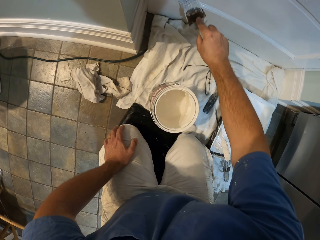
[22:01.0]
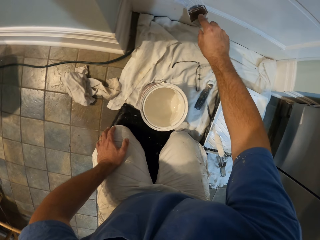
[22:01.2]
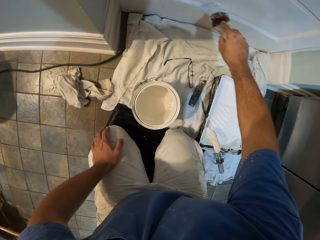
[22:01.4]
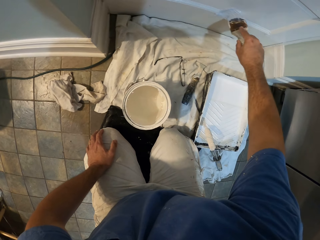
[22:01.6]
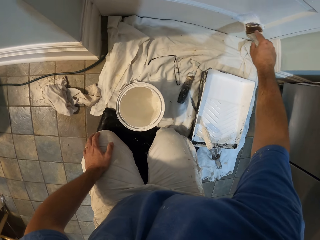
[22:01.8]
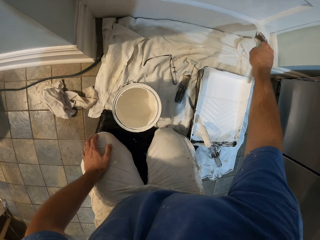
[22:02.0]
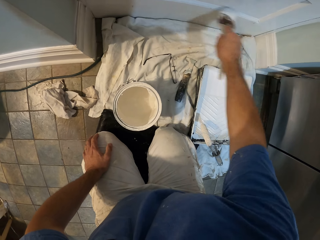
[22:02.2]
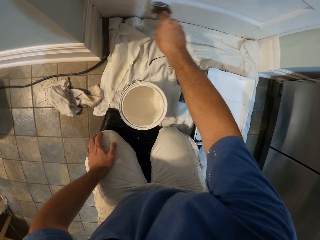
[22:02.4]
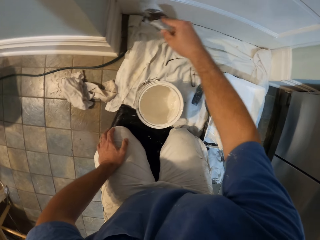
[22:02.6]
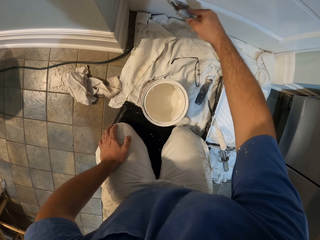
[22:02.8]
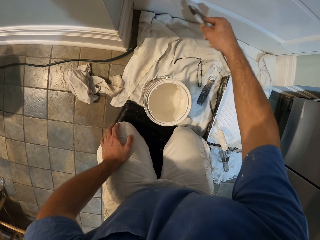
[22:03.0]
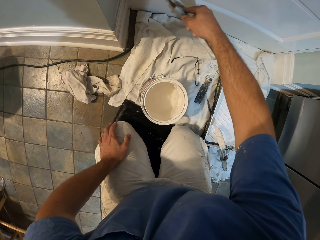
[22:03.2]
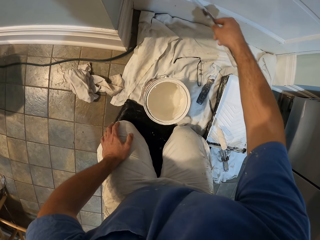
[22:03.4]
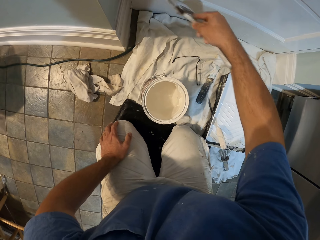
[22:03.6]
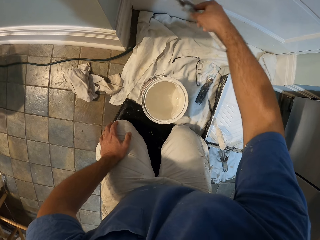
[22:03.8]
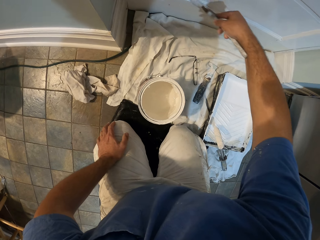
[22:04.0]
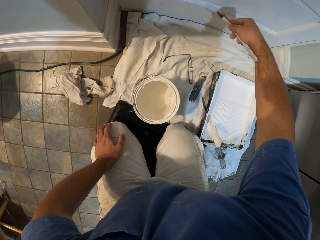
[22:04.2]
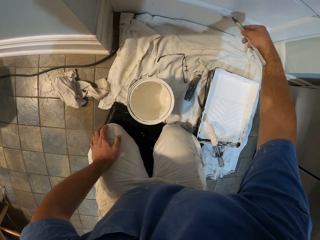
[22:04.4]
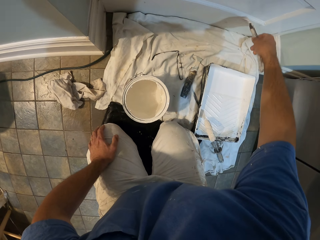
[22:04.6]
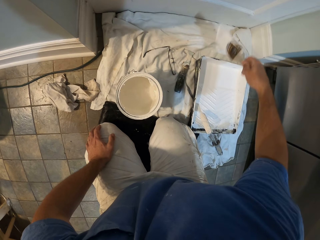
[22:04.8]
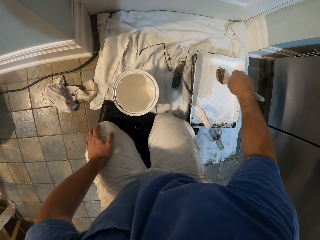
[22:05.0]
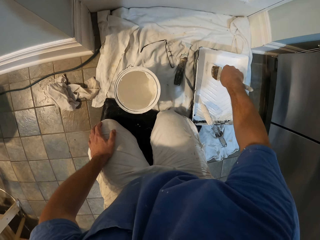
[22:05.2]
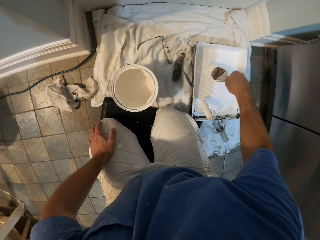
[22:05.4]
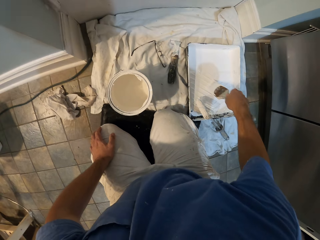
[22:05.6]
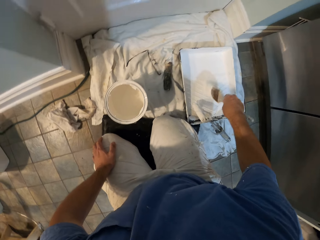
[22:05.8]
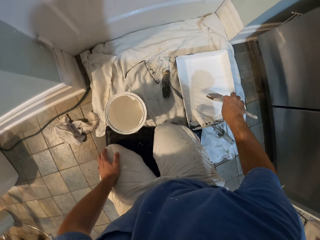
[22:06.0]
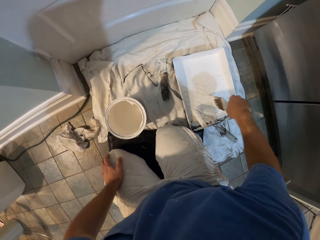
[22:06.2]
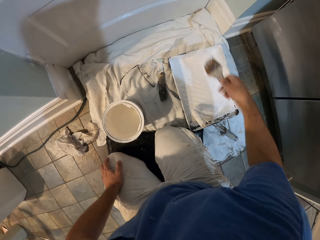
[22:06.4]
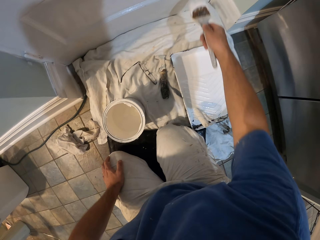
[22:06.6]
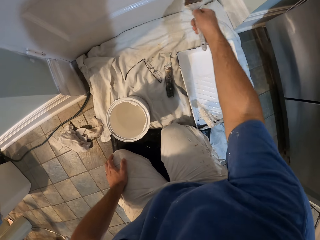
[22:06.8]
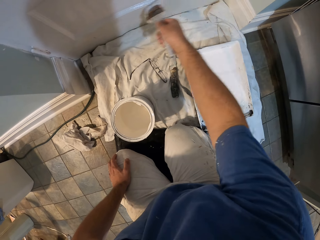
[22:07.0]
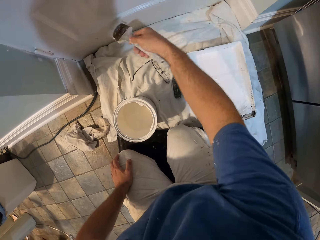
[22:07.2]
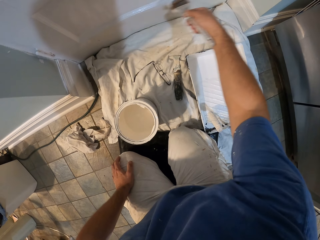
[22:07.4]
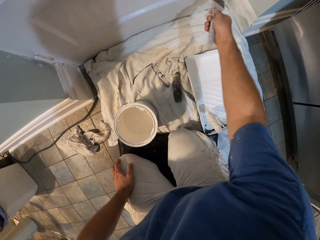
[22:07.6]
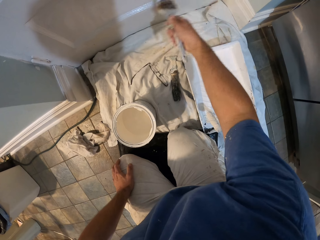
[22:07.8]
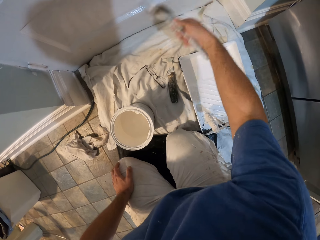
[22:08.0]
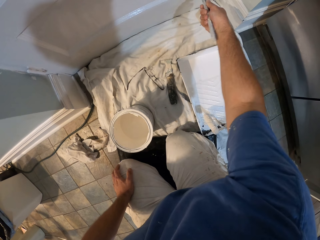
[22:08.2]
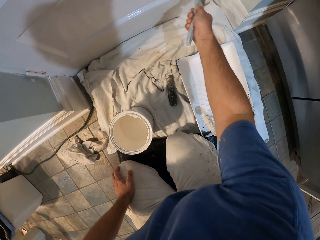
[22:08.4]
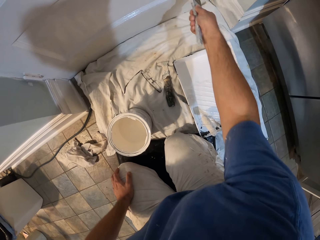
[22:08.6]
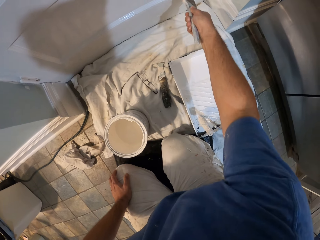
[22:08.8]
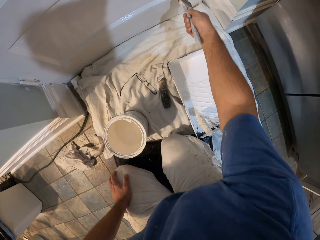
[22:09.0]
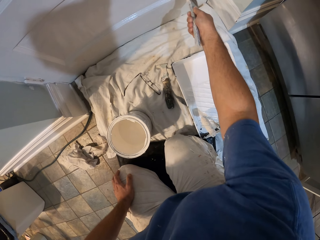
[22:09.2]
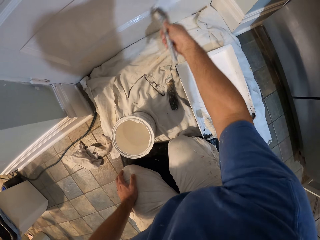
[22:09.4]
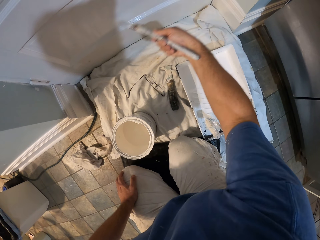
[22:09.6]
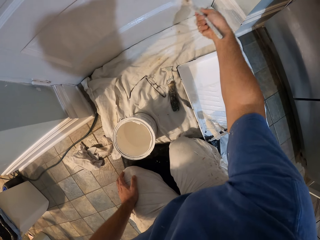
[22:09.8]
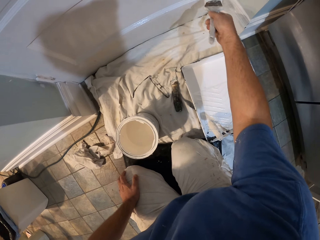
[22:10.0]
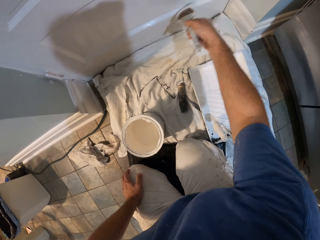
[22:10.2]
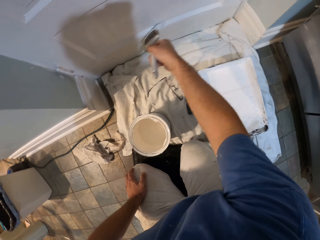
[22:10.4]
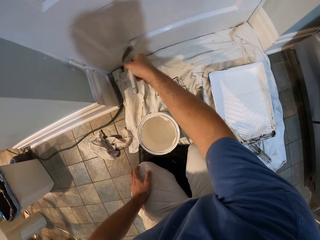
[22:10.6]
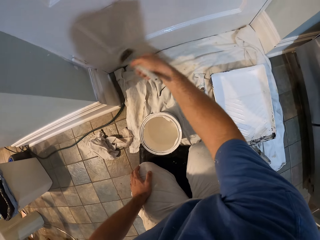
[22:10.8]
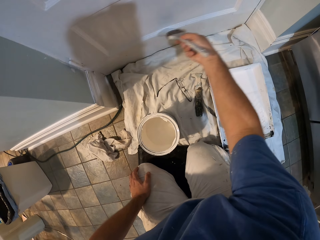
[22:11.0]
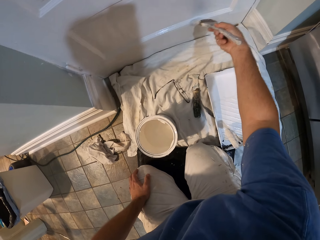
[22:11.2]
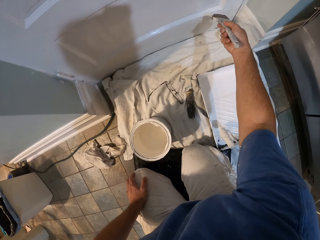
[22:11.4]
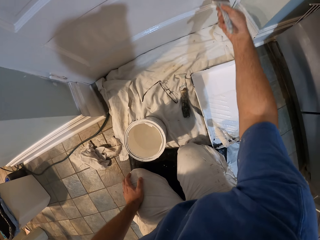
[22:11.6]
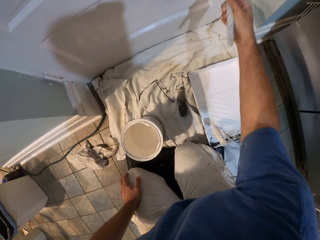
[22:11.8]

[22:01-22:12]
The camera wearer takes some paint from the large paint container with the paint brush. They paint the door with the paint brush.

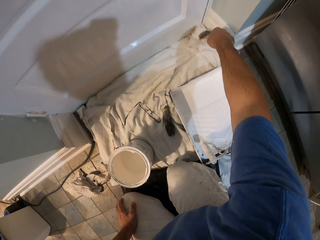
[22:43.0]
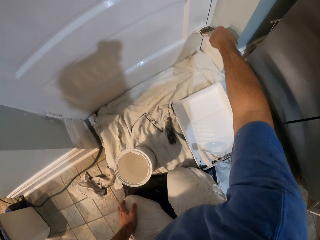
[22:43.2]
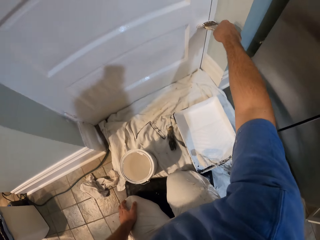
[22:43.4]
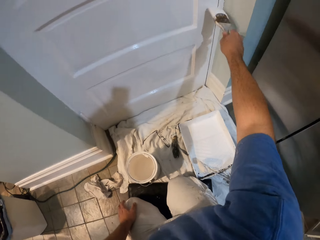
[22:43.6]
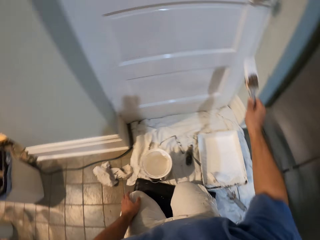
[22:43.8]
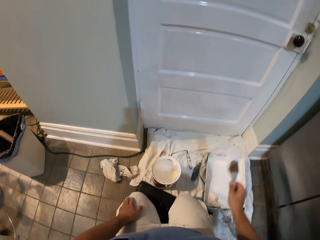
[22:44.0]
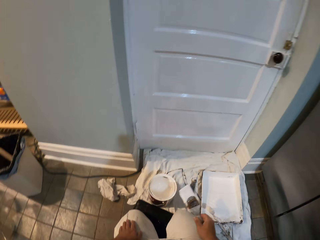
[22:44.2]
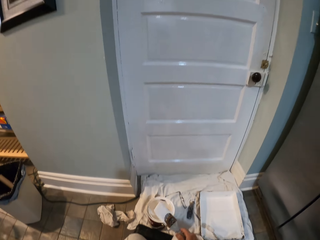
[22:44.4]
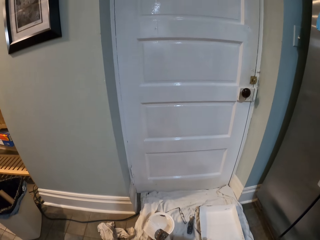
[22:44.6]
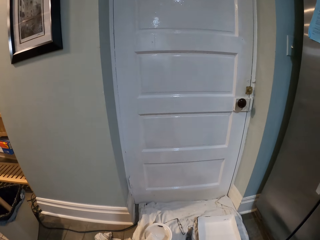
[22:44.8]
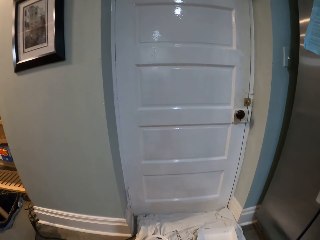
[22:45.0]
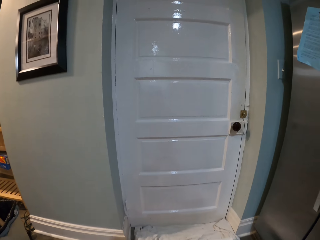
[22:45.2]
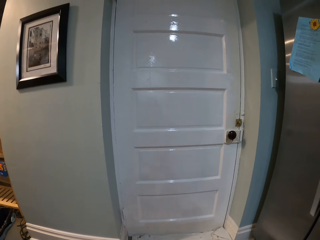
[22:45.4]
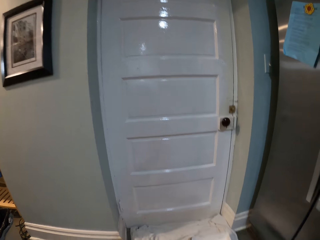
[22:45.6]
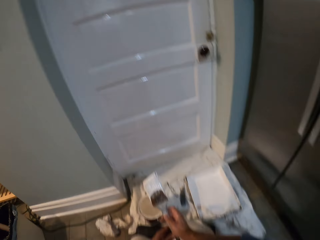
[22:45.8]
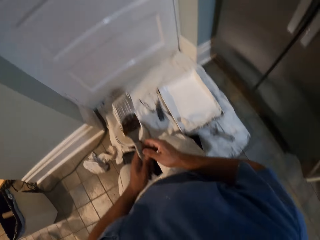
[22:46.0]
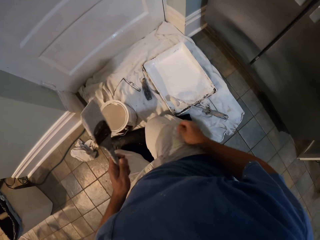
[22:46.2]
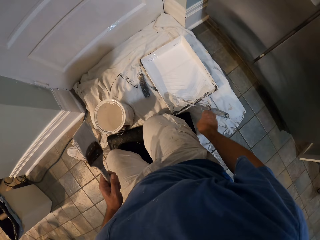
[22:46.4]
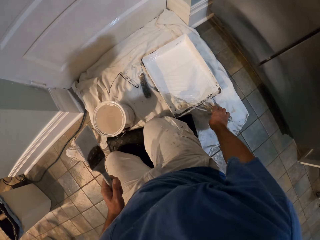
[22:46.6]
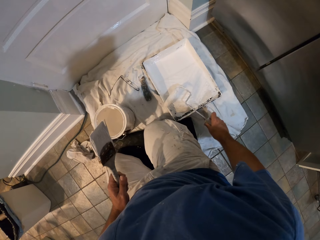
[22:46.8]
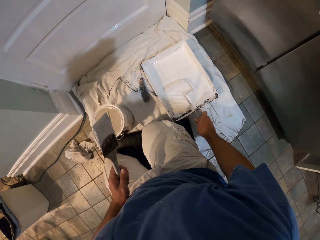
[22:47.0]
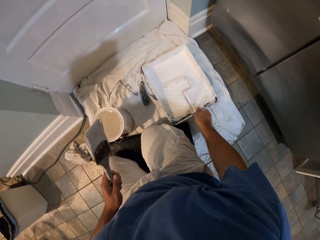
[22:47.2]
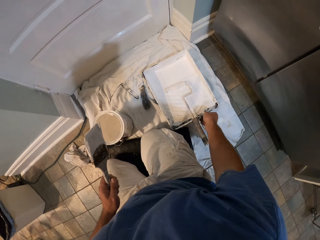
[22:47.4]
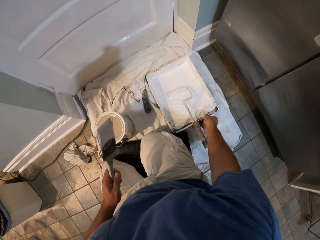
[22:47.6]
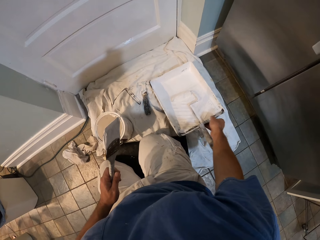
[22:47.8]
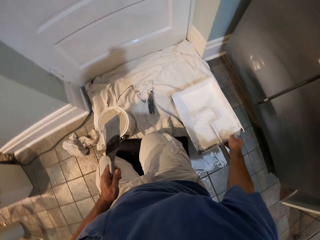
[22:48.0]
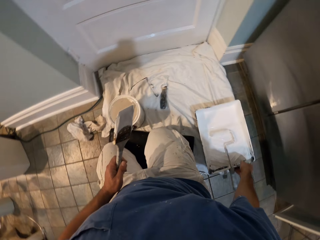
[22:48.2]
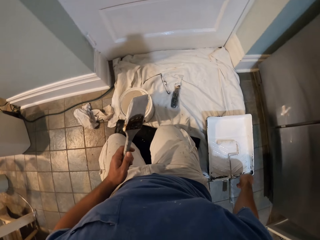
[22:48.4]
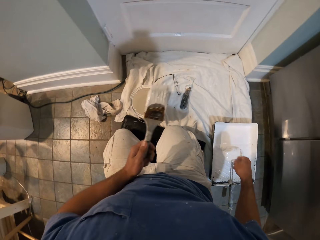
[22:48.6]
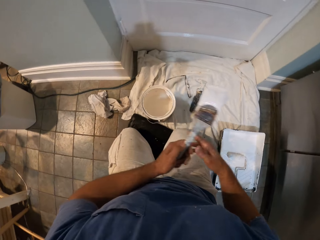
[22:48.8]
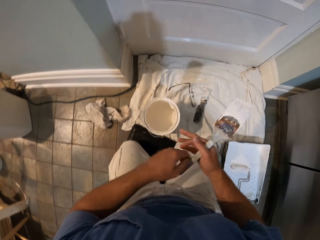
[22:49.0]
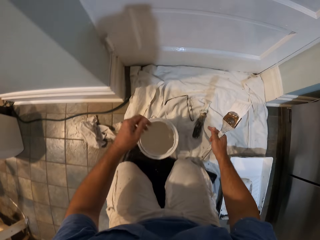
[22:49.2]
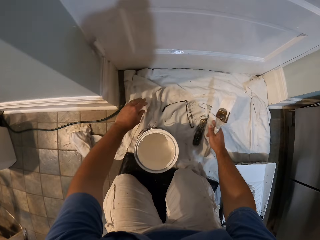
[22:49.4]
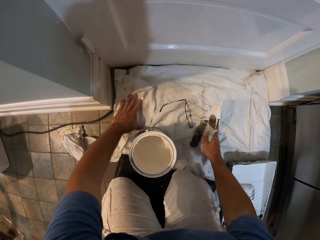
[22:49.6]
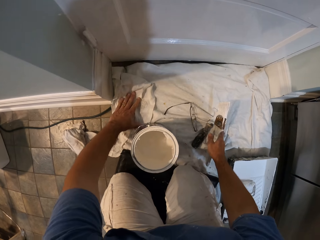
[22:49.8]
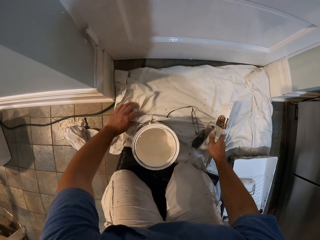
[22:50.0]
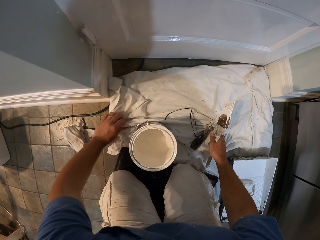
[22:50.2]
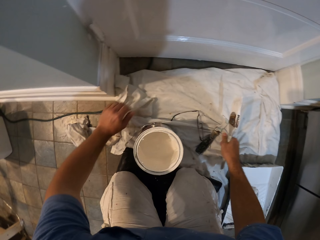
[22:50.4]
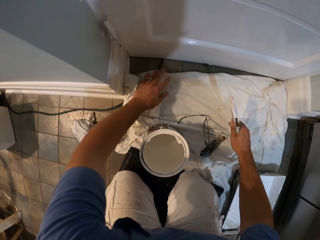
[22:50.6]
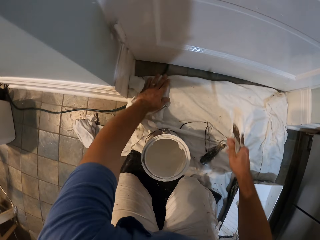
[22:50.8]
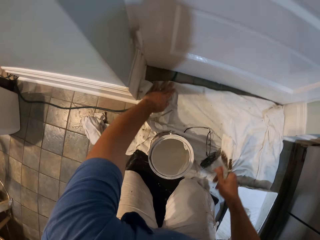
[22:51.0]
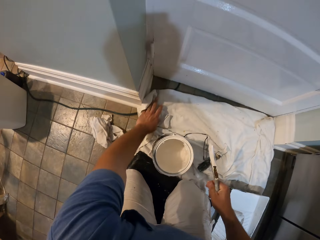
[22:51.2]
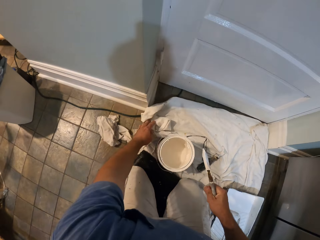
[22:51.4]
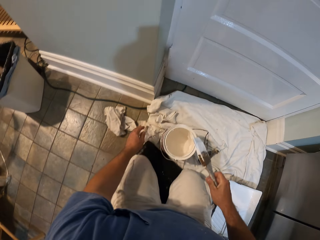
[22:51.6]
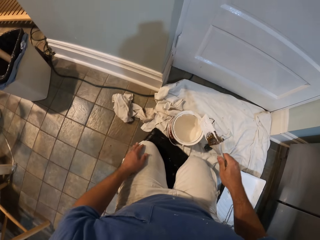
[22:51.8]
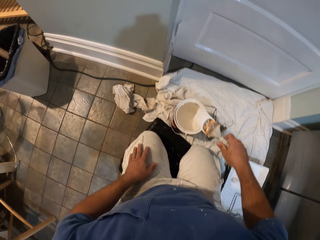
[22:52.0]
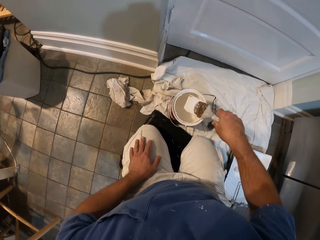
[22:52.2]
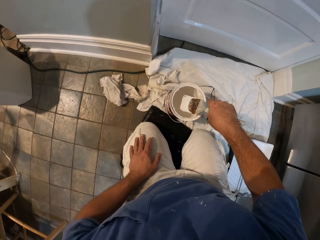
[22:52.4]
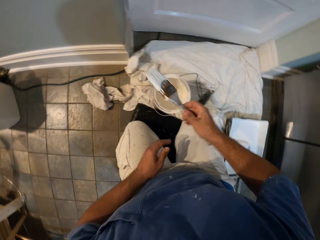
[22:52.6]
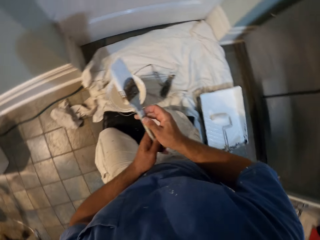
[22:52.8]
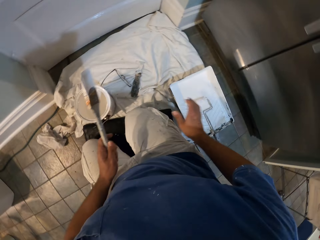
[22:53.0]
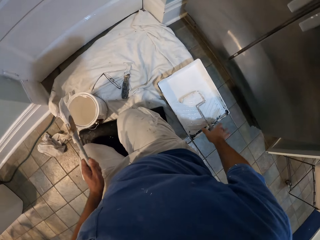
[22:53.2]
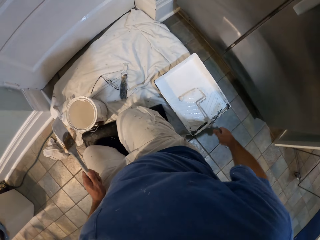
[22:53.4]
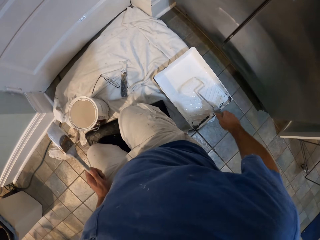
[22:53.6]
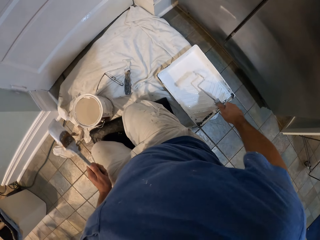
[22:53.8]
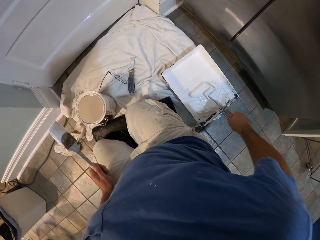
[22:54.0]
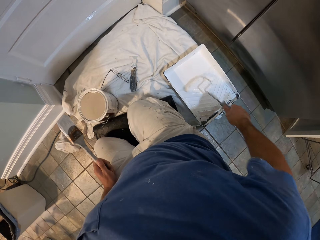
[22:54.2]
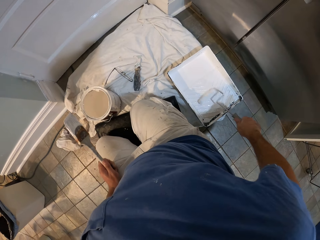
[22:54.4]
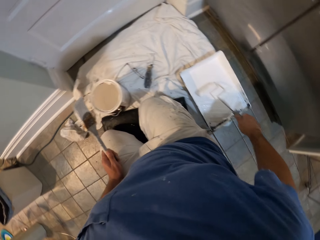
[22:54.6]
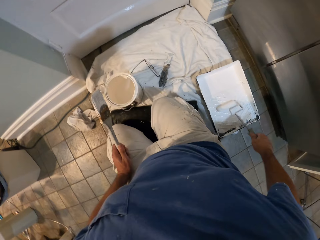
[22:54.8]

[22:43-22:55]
The camera wearer puts the brush on the small paint container. He passes the paint brush in his right hand to his left hand. He adjusts a paint roller in a paint roller tray. He picks up the paint roller from the paint tray, rolls the paint roller in the paint tray, and puts the paint roller into the paint. He moves the paint roller tray slightly away from the door. He picks up the painting tray and puts down the painting tray. He passes the paint brush in his left hand to his right hand. He spreads a rag in front of the door. He moves the paint brush closer to the paint in the paint bucket. He dips the painting brush in the paint can. He passes the paint brush in his right hand to his left hand. He picks up the painting roller and rolls the painting roller in the paint tray.
